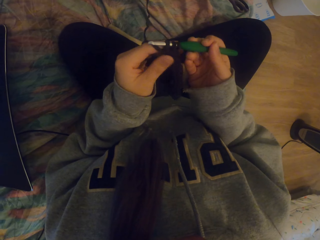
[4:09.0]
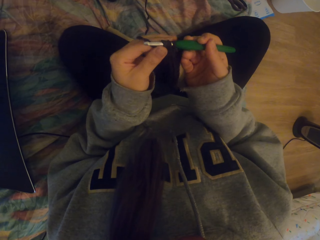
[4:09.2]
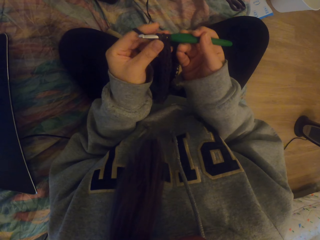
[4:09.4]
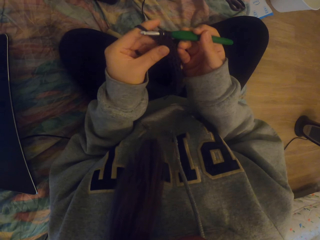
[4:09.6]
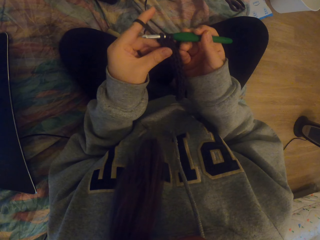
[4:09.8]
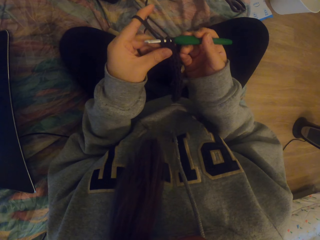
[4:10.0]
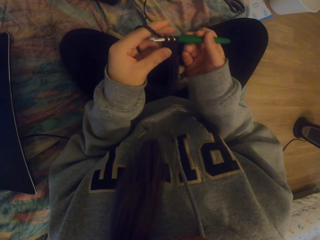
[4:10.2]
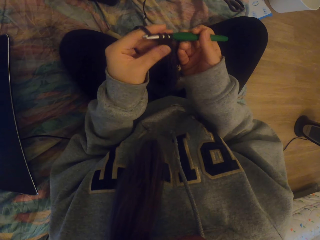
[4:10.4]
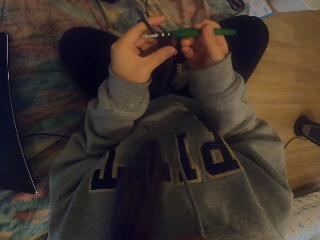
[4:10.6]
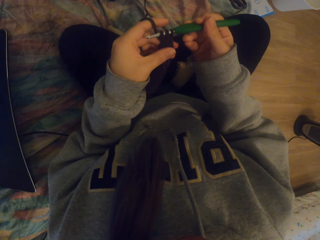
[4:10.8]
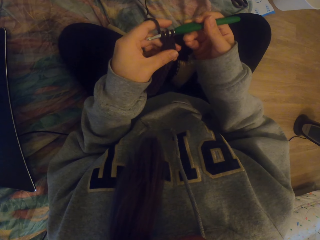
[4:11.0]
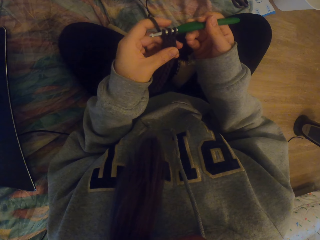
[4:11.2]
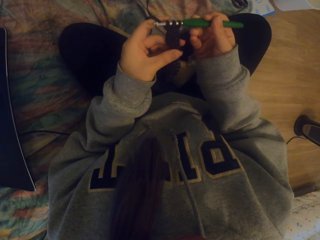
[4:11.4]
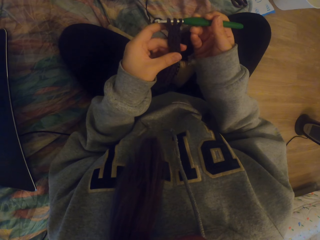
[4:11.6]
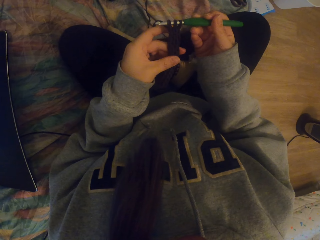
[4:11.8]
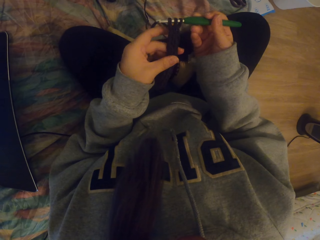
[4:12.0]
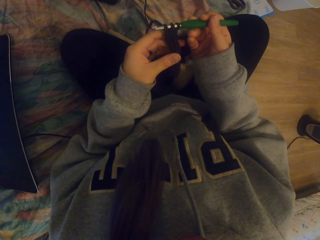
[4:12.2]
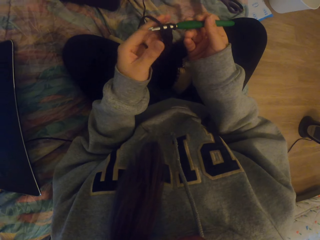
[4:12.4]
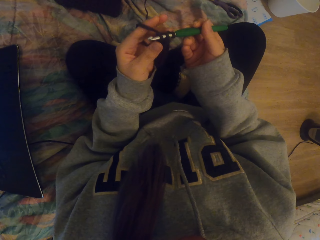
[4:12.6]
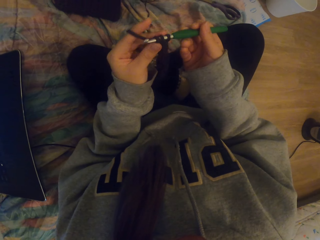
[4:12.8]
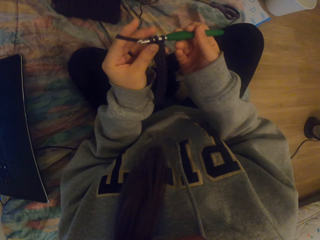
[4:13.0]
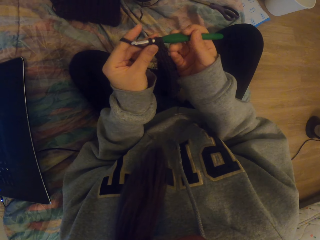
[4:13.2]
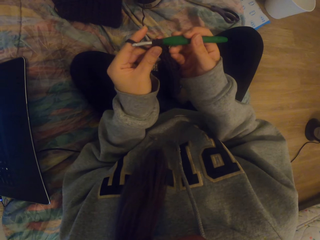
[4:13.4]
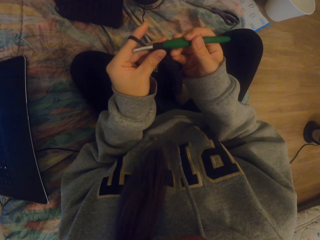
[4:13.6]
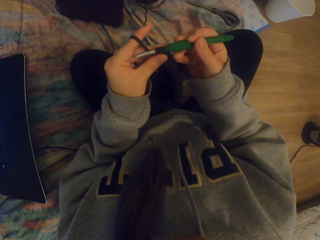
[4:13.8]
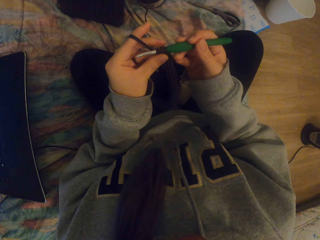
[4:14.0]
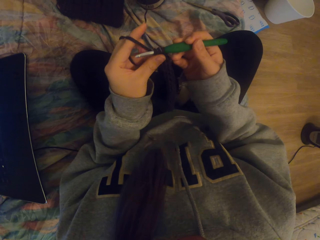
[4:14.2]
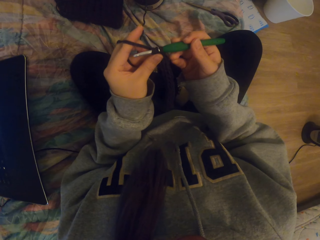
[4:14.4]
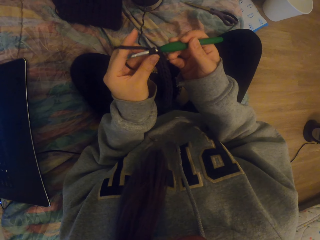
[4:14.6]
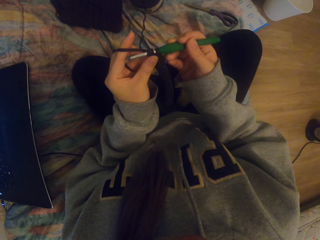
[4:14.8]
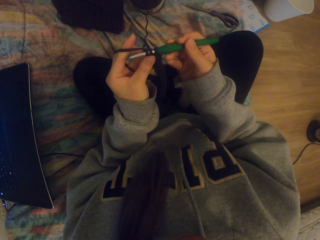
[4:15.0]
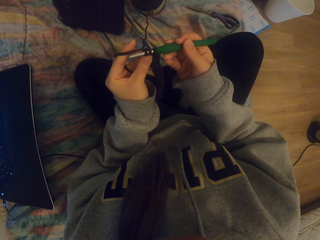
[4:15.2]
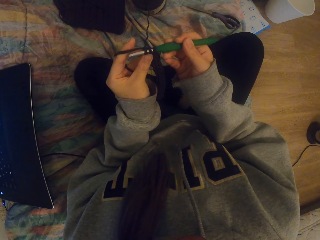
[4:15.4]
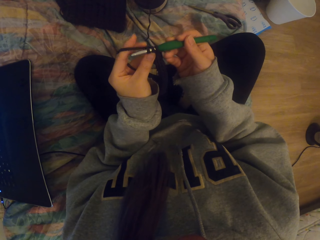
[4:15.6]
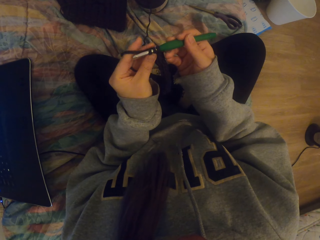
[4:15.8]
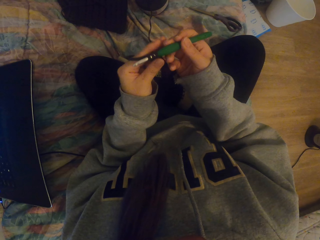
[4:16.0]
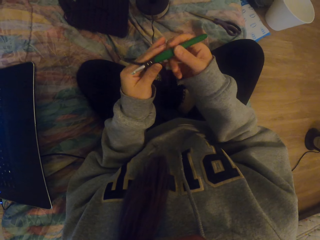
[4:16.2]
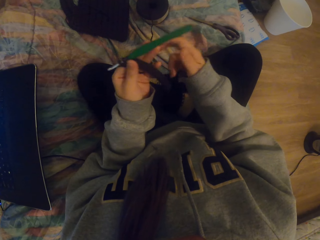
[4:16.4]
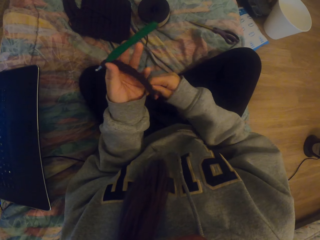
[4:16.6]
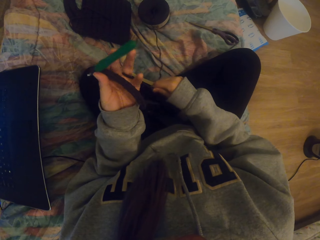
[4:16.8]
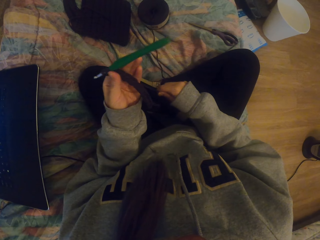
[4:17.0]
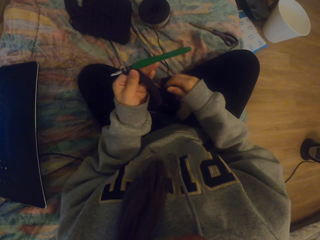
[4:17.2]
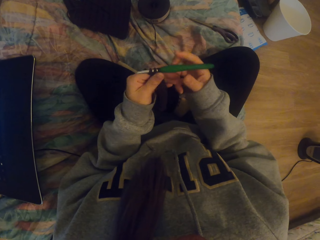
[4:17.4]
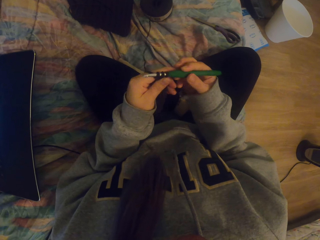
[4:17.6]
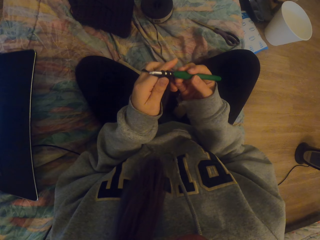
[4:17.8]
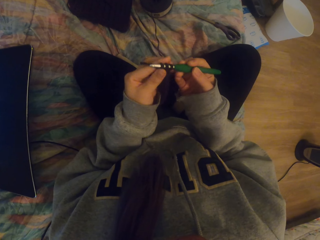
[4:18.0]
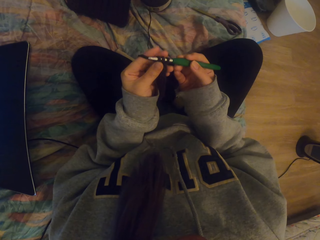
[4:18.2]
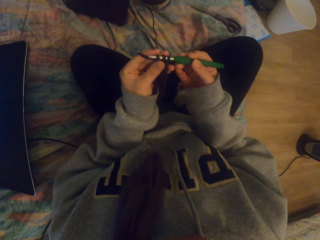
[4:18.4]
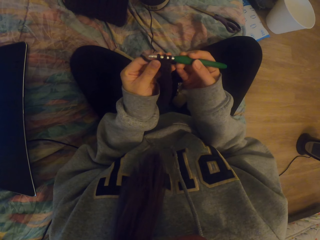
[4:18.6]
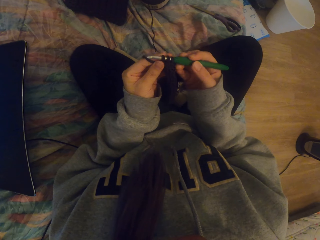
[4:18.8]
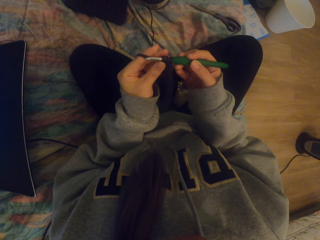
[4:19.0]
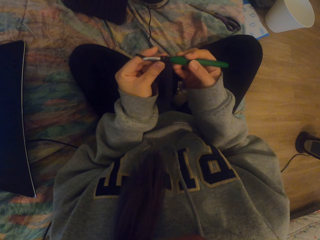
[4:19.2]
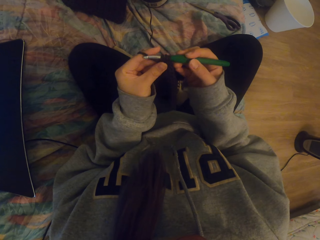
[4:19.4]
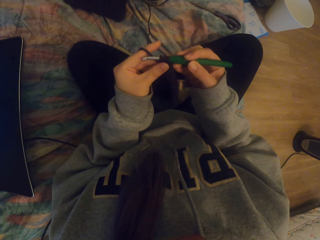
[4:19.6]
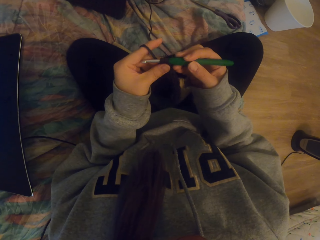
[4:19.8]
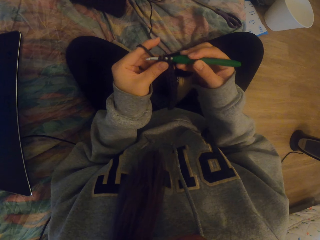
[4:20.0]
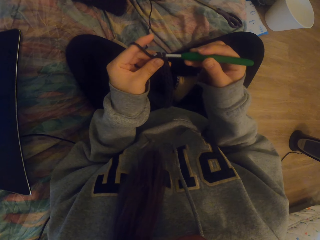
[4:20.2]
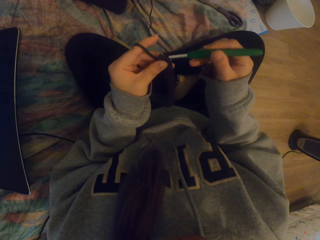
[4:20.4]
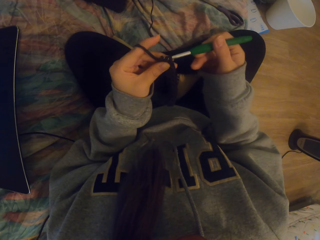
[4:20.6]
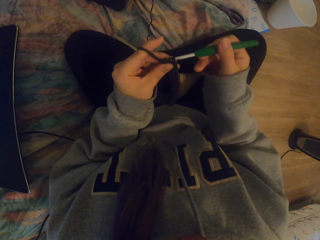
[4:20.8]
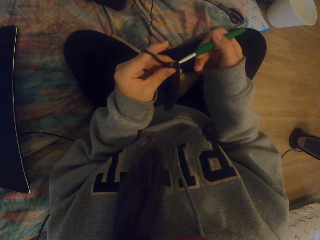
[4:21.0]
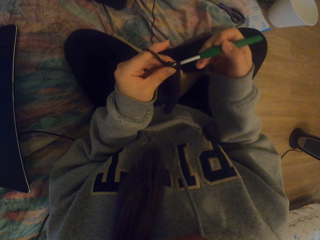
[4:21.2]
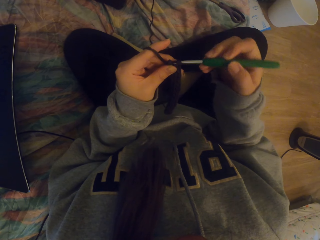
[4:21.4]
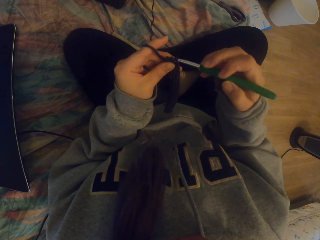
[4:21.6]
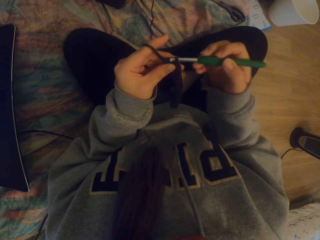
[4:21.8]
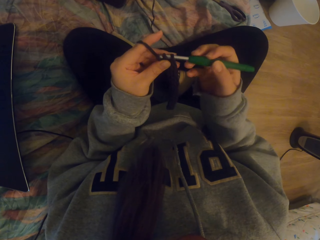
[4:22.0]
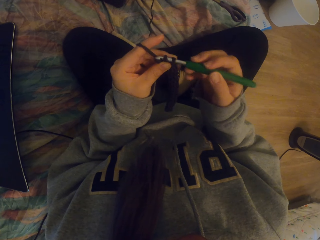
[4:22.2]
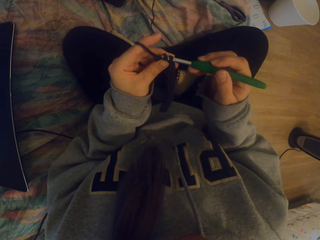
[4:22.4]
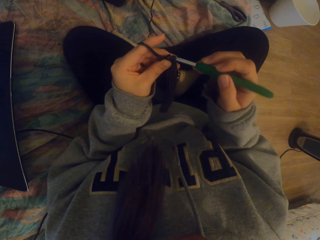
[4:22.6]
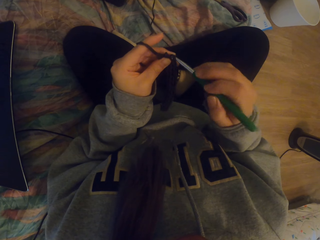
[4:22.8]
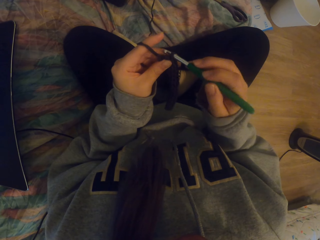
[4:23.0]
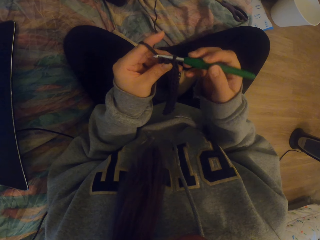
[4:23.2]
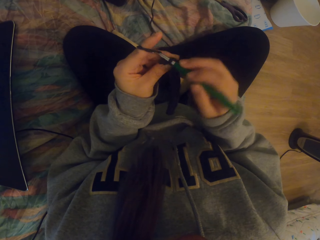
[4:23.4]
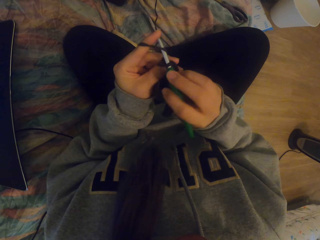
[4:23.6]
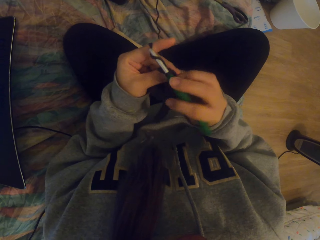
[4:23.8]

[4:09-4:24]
The camera wearer adjusts the knitted fabric with the left hand. They adjust a piece of cloth. They tighten the thread. They hold the crochet hook. They crochet the piece of cloth.

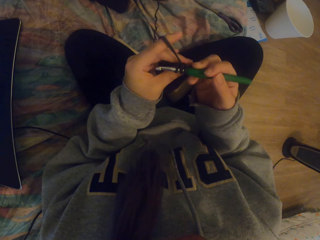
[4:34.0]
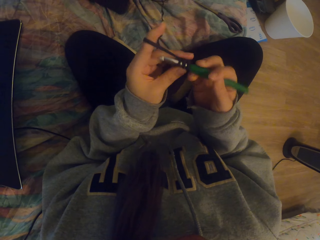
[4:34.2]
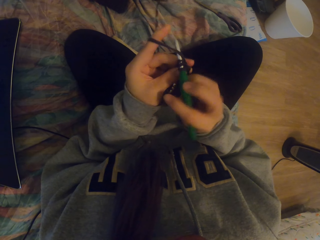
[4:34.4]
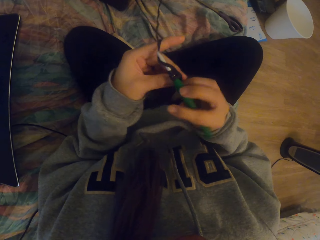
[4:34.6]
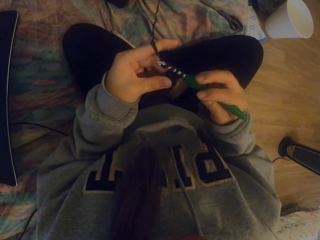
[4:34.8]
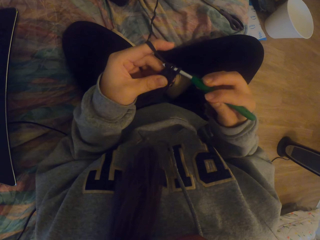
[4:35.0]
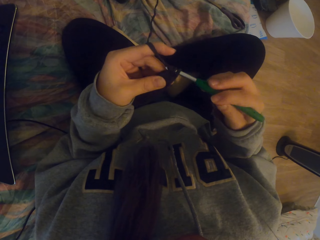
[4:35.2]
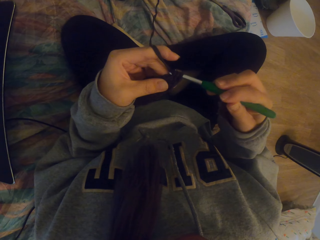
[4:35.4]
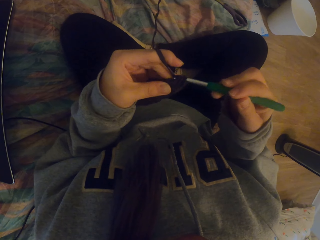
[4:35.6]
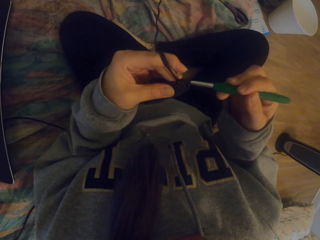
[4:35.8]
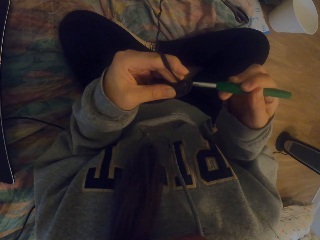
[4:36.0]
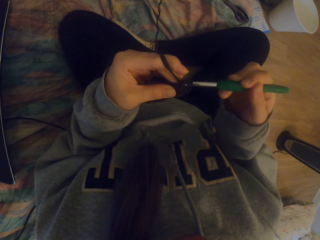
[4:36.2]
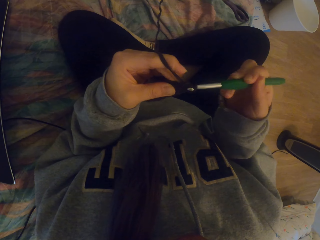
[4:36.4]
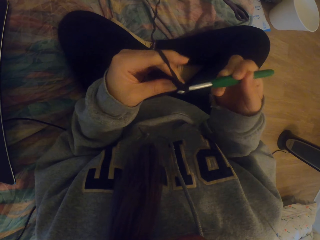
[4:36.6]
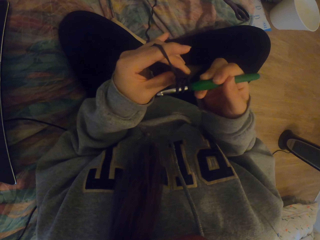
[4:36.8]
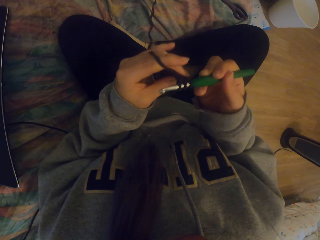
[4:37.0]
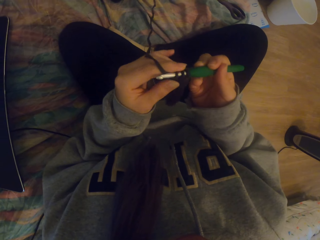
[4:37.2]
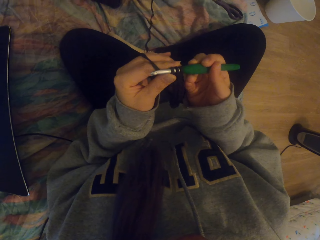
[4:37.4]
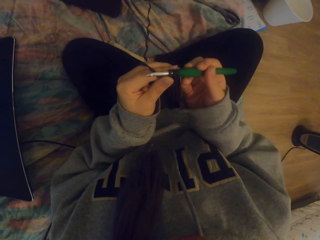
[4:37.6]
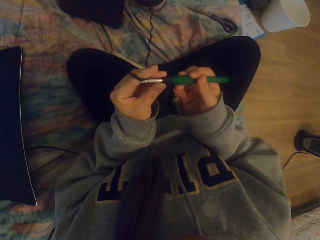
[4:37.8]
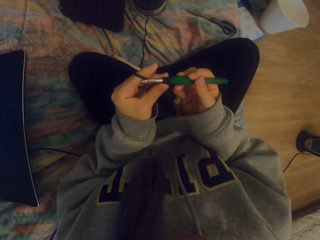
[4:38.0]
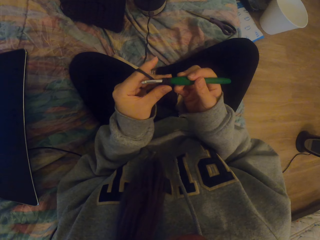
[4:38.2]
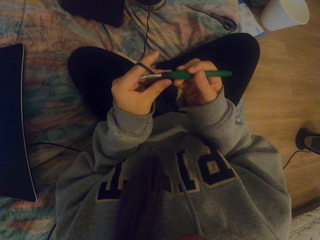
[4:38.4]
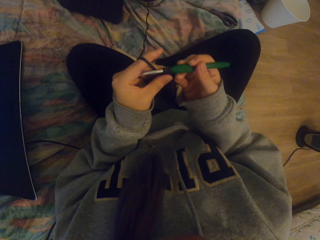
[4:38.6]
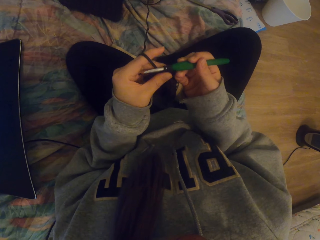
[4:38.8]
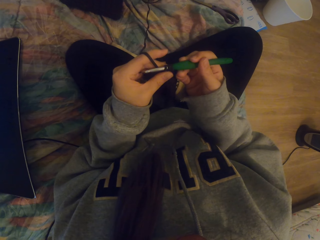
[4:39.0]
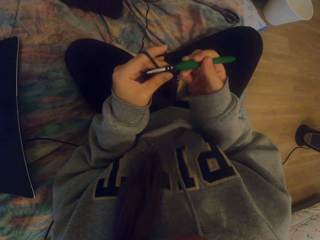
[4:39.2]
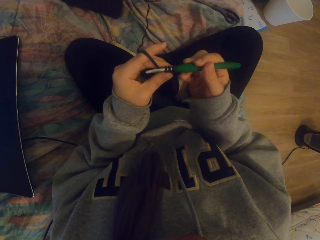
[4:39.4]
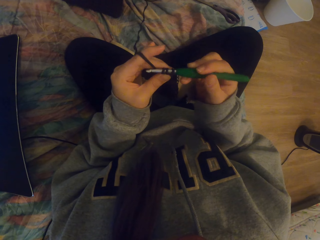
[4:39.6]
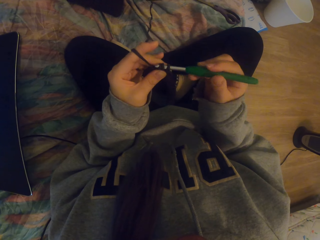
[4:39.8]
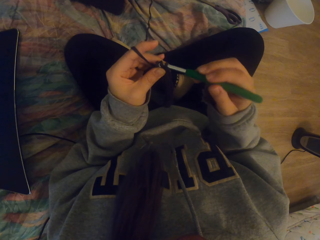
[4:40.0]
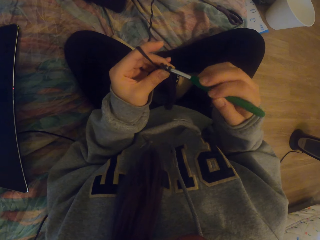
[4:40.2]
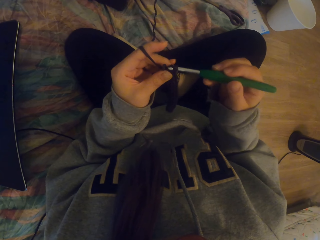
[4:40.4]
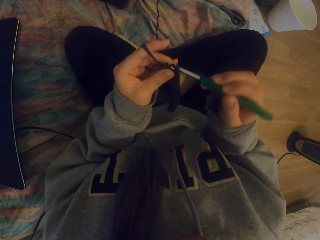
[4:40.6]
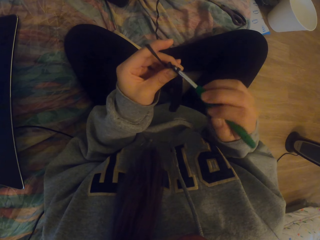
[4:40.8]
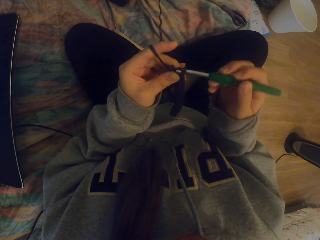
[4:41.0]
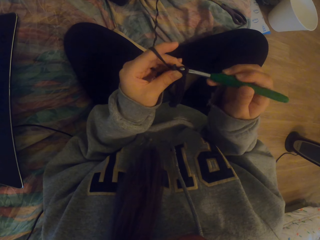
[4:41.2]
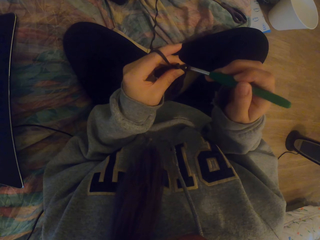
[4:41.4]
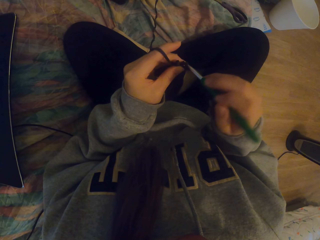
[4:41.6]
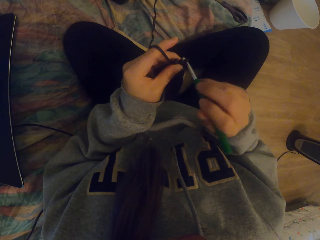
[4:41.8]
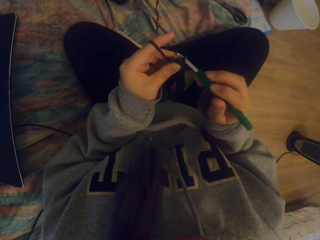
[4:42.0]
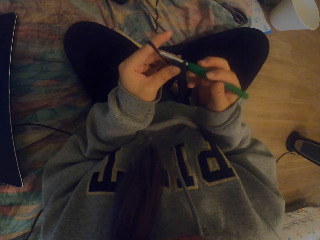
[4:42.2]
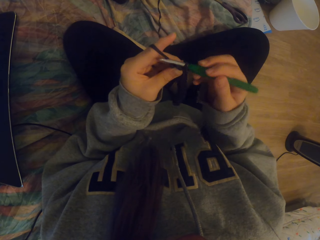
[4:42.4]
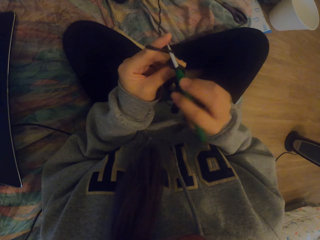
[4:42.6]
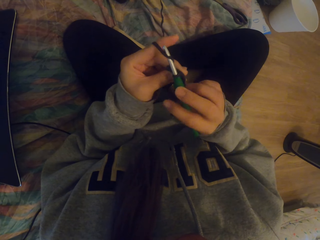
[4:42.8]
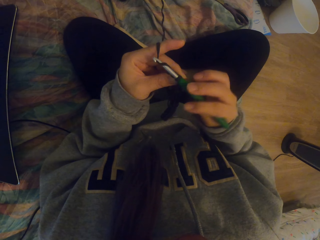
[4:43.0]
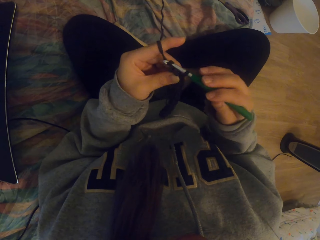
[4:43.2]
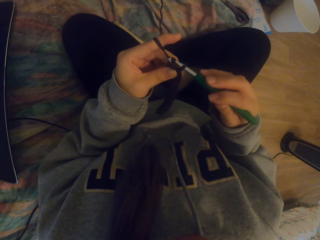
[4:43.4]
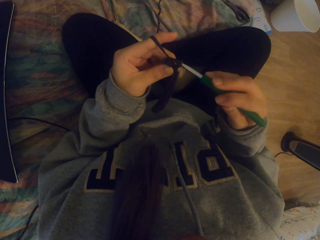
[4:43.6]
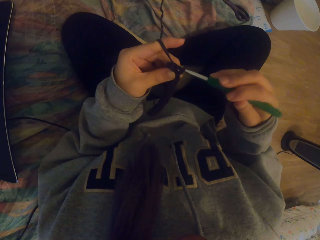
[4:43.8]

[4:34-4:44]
The camera wearer knits the fabric. They adjust a piece of cloth. They crochet the piece of cloth.
